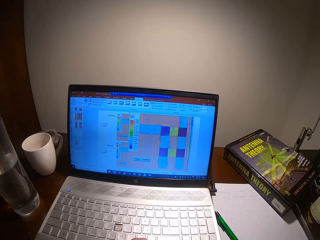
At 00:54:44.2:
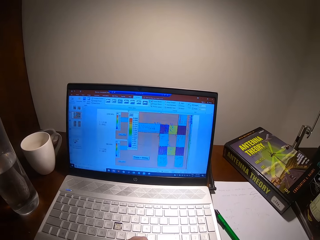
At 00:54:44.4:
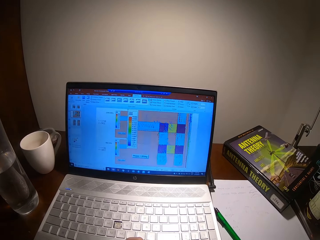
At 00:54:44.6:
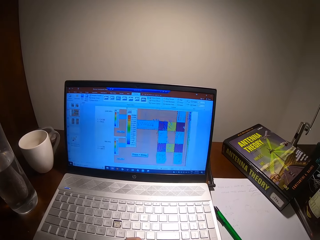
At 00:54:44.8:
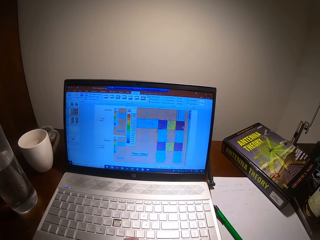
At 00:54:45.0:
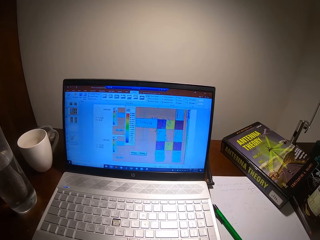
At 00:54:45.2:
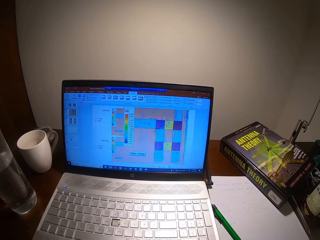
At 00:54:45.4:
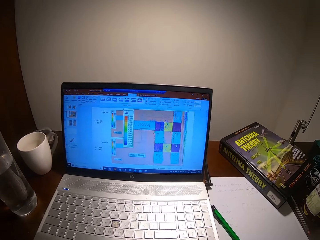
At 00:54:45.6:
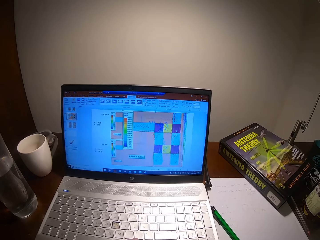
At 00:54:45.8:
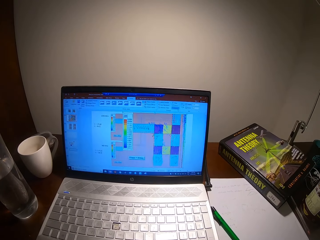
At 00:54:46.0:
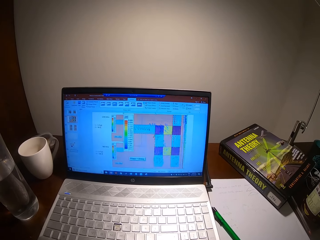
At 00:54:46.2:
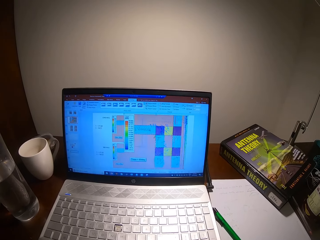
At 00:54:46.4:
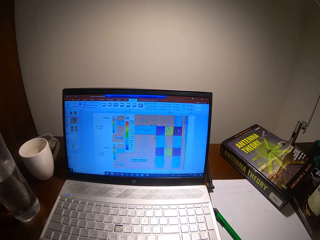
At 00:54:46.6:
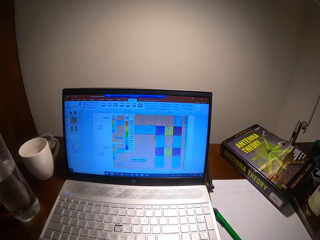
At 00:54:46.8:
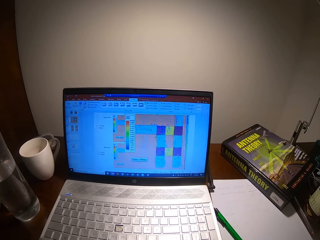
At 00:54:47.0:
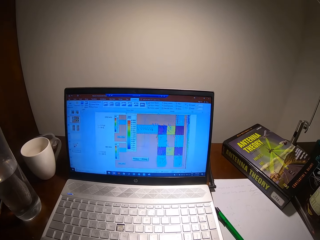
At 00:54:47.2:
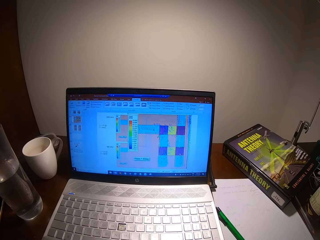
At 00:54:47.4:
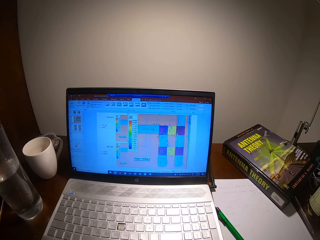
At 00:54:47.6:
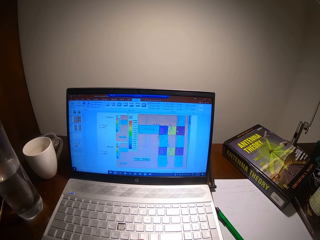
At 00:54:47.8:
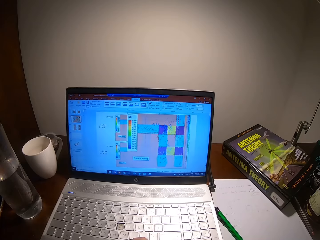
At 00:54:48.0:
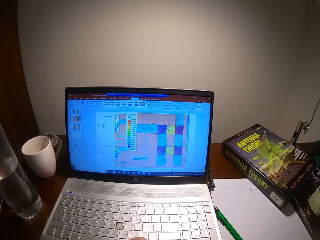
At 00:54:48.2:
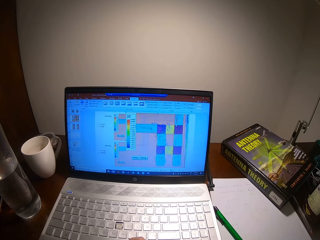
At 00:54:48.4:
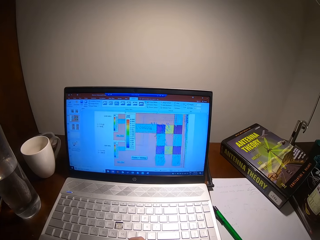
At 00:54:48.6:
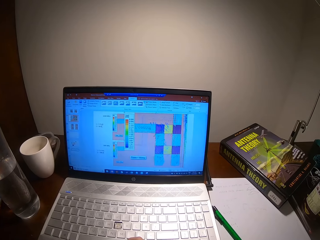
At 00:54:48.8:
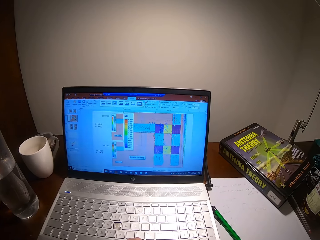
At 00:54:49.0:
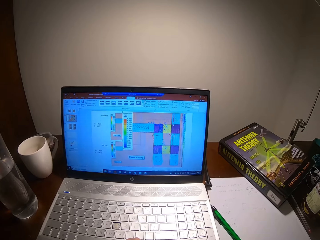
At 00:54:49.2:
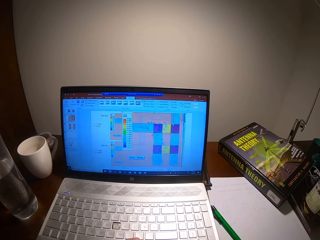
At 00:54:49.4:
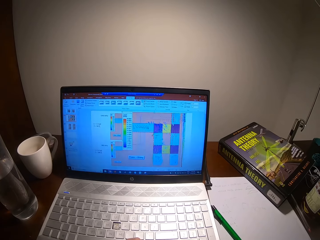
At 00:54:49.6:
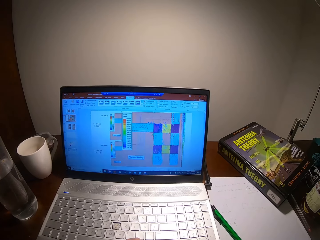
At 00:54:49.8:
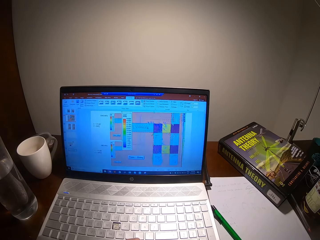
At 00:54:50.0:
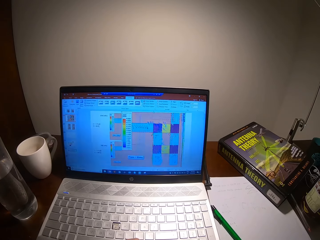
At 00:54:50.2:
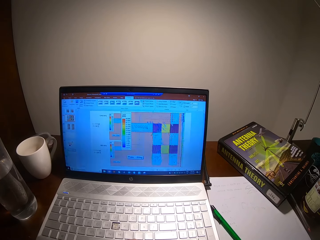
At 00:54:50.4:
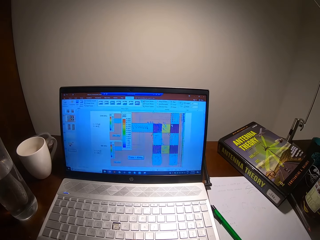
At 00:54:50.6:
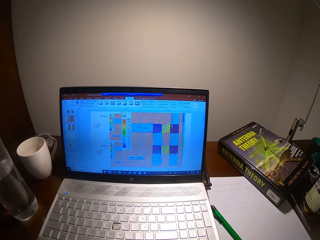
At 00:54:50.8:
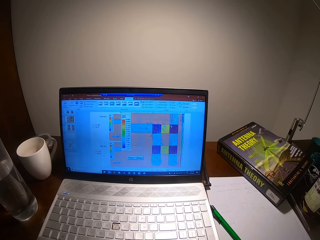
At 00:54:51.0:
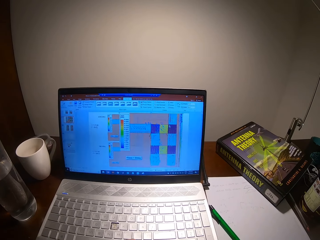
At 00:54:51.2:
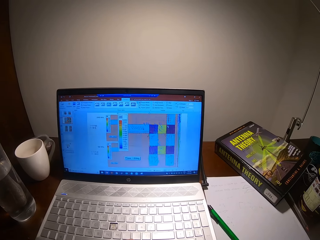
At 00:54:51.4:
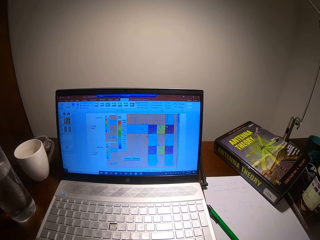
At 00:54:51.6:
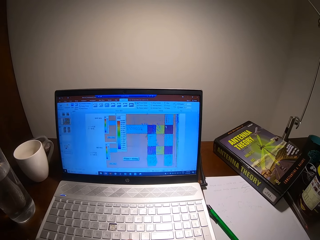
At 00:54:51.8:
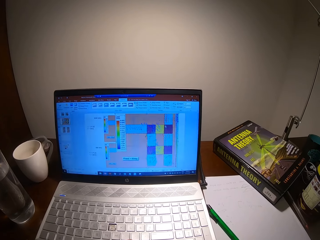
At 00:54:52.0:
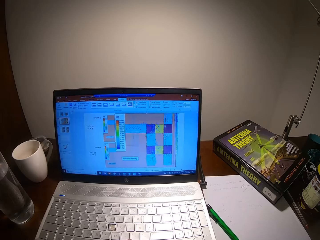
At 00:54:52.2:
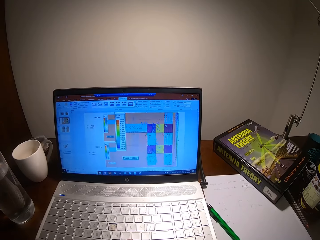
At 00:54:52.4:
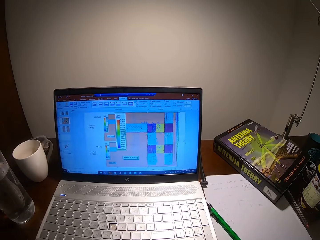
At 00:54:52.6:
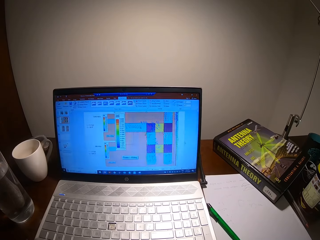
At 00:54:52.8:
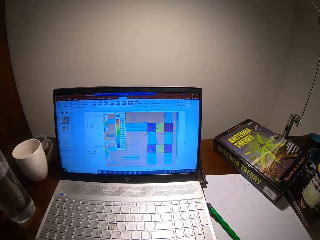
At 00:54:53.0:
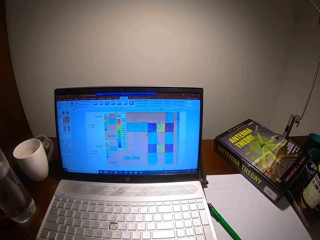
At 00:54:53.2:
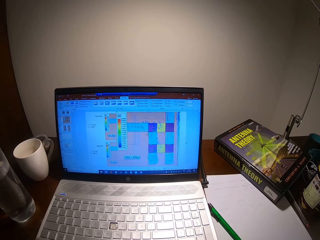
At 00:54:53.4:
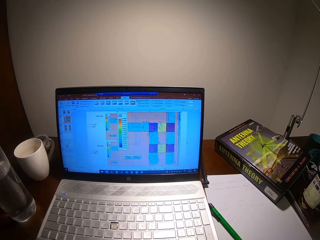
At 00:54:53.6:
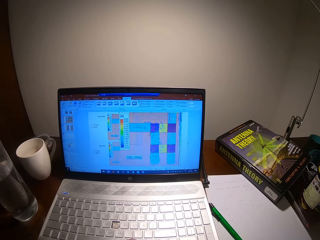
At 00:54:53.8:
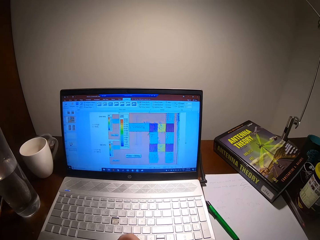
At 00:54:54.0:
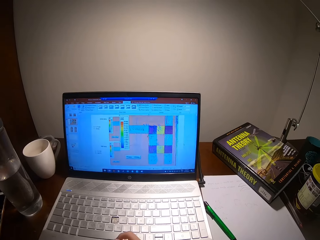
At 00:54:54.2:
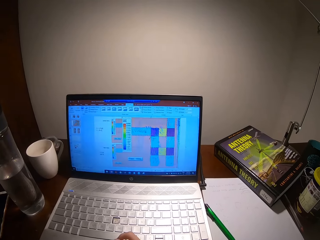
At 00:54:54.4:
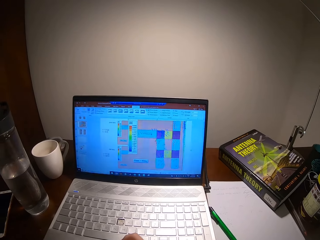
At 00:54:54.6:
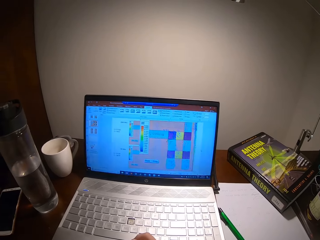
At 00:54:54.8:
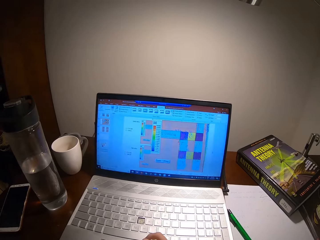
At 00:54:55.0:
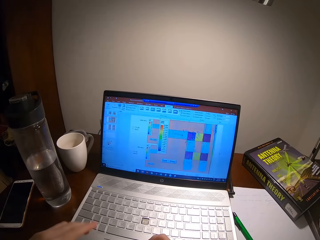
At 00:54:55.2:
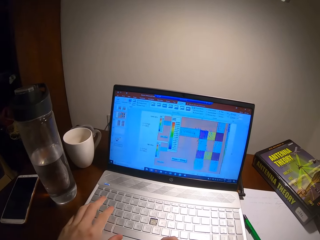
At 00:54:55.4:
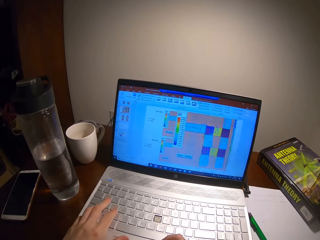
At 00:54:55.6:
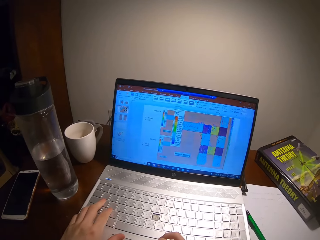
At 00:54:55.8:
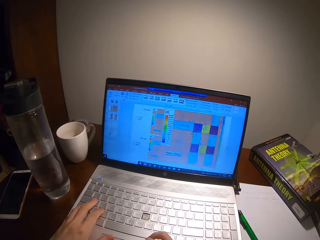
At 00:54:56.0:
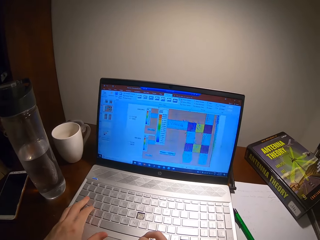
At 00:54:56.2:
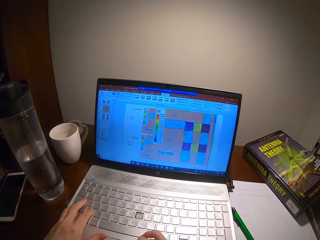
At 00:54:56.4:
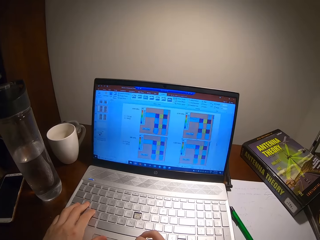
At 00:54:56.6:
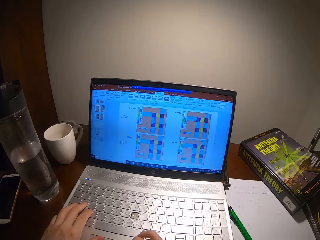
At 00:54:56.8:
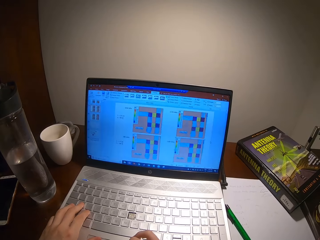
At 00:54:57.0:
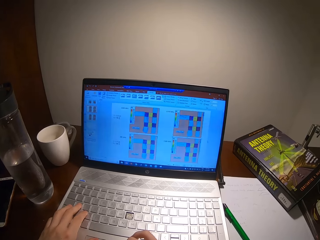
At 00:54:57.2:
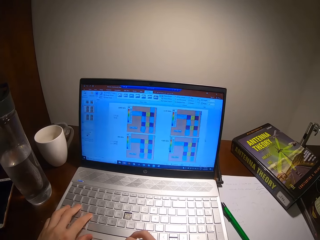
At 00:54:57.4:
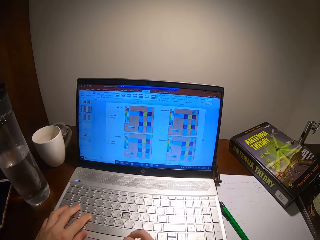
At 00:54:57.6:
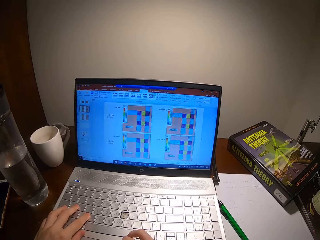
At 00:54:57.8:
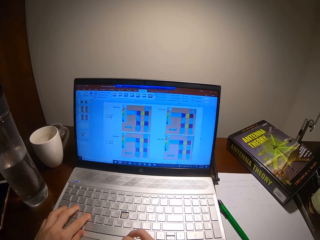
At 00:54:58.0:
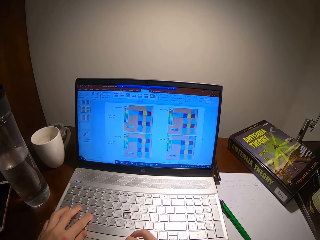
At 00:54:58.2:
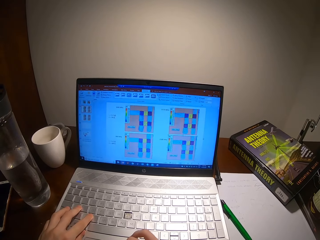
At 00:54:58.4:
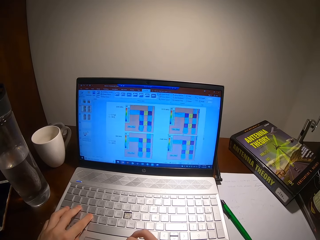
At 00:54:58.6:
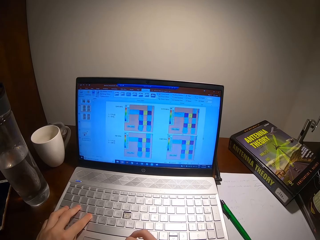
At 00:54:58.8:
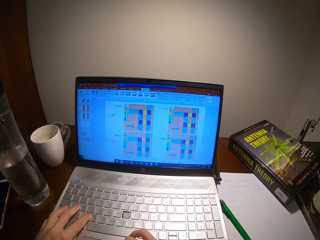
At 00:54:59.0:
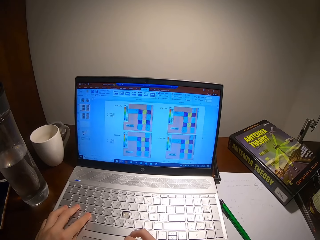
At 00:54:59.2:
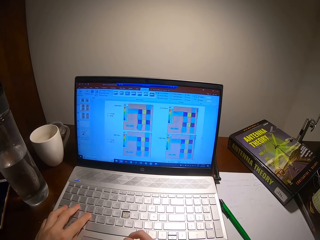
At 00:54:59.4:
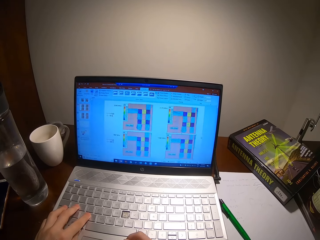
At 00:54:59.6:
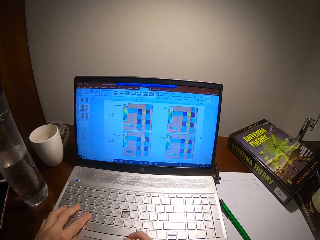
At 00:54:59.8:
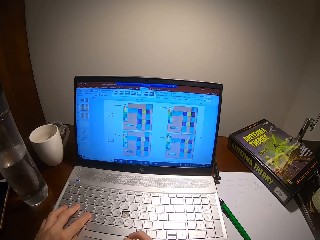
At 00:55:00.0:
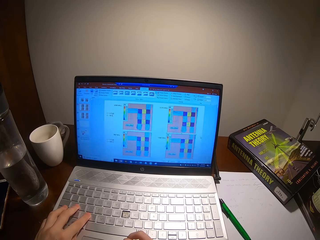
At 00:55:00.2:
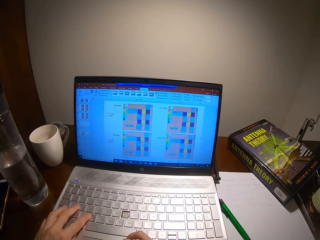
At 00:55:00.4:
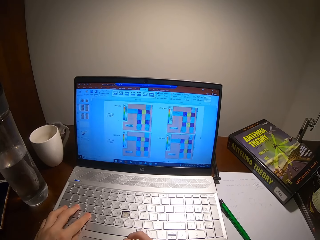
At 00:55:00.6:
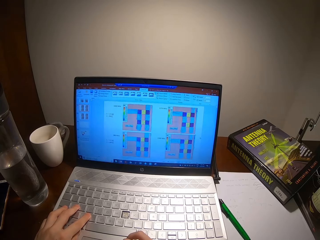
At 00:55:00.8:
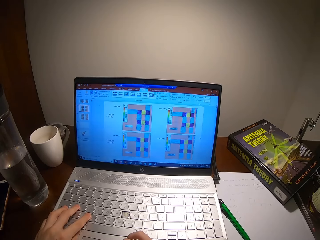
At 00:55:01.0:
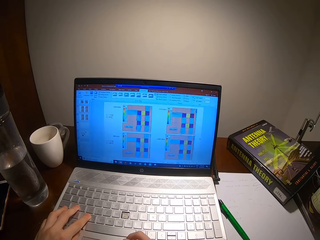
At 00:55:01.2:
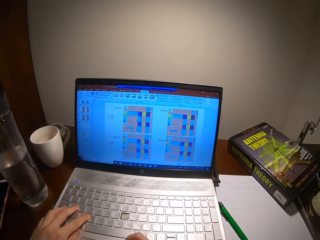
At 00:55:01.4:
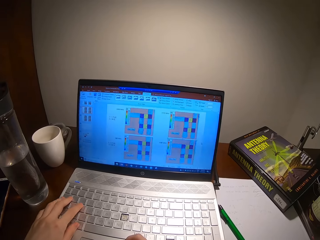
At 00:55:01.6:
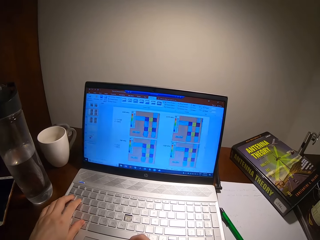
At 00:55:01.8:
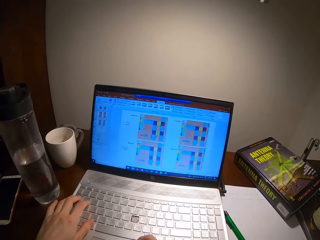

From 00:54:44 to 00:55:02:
The camera wearer types on the laptop keyboard.

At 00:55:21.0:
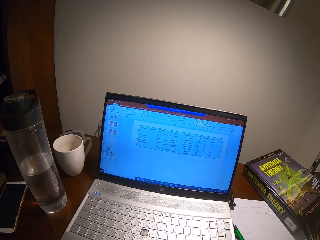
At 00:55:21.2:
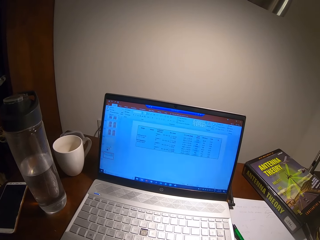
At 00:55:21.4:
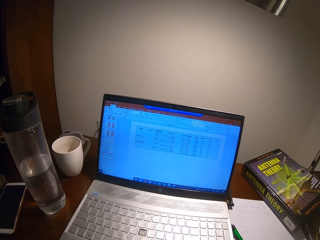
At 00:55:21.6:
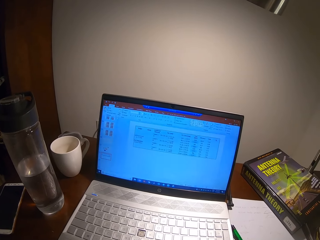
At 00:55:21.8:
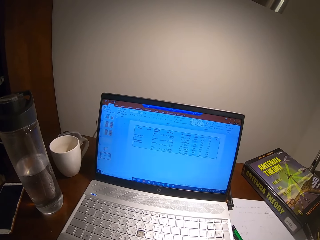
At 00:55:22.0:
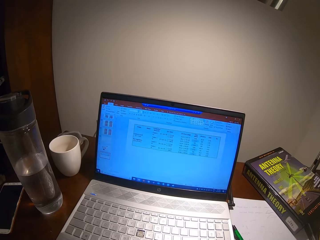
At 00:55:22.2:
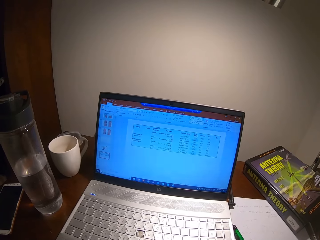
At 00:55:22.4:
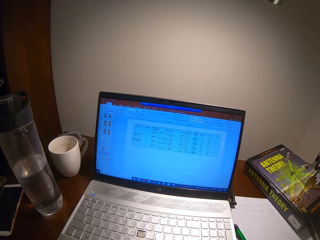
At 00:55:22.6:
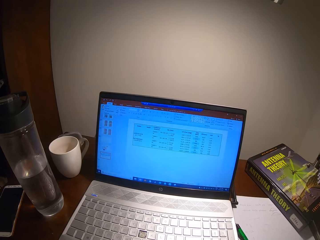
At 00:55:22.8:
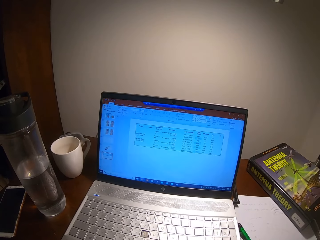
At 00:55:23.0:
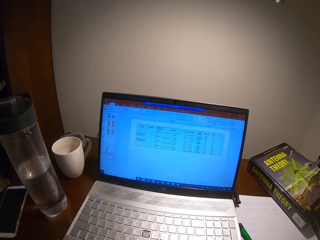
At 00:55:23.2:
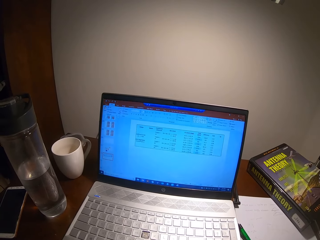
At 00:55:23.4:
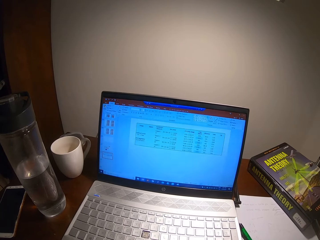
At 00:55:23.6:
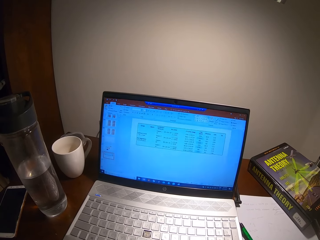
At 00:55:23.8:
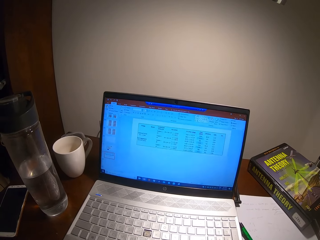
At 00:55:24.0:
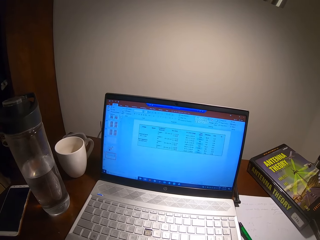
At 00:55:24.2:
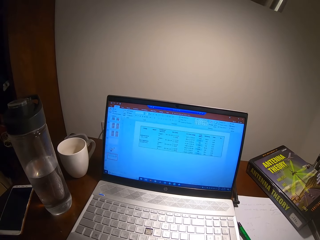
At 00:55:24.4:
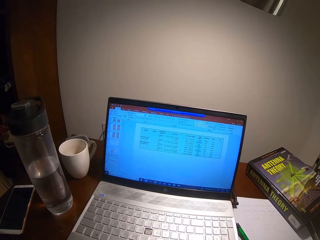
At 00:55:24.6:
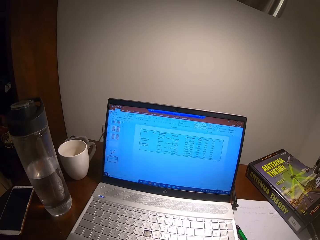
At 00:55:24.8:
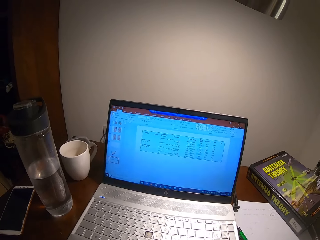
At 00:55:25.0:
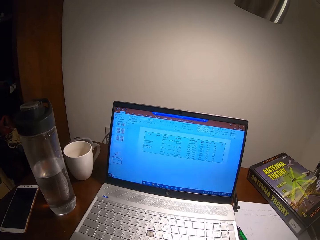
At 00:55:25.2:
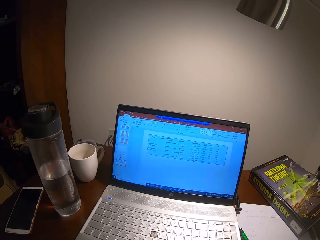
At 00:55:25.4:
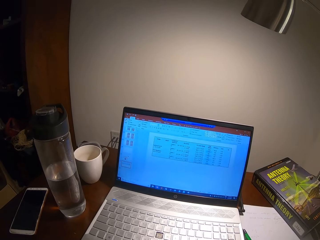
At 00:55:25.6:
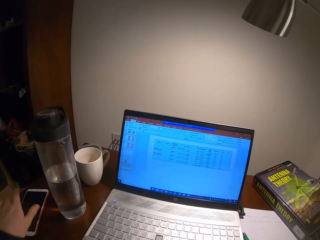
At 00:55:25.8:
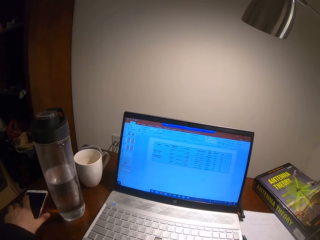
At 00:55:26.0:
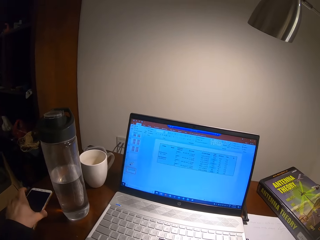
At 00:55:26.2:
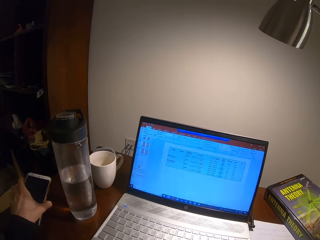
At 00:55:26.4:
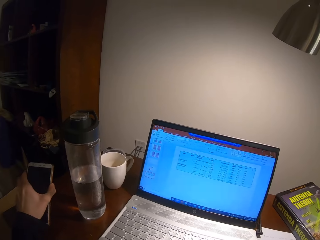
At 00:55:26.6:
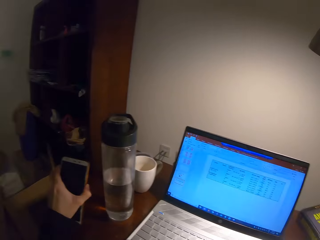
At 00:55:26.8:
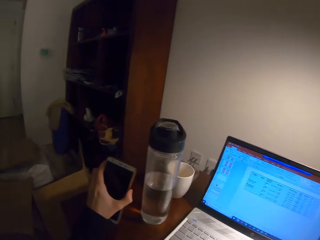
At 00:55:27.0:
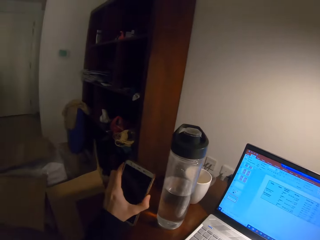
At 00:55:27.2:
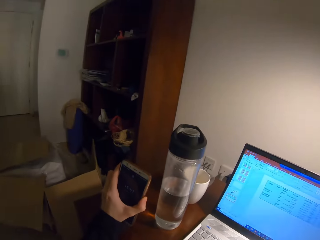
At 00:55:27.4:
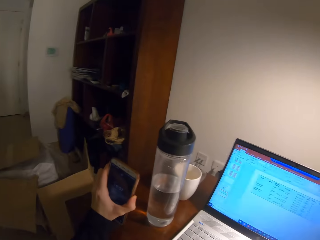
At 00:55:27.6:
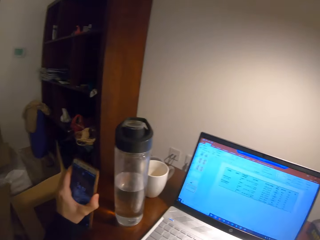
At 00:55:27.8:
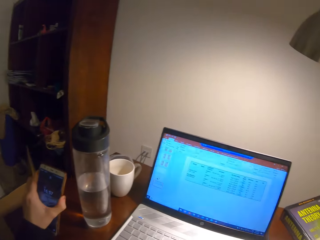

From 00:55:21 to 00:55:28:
The camera wearer looks at the laptop screen. They pick up a phone on the table with the left hand.
